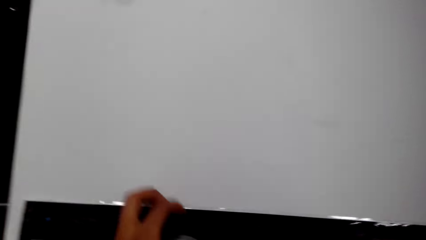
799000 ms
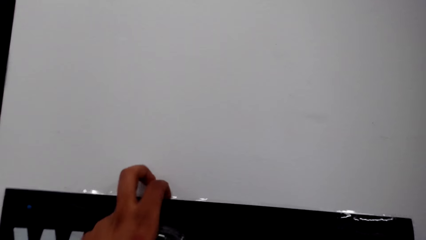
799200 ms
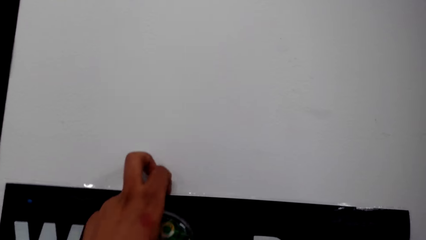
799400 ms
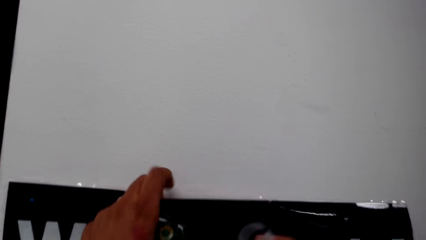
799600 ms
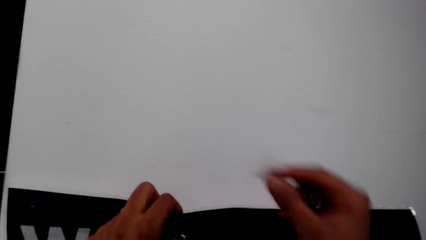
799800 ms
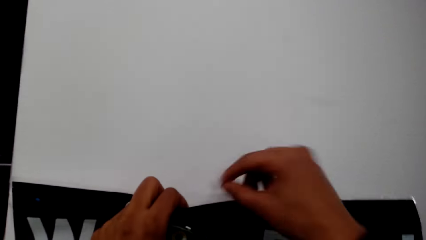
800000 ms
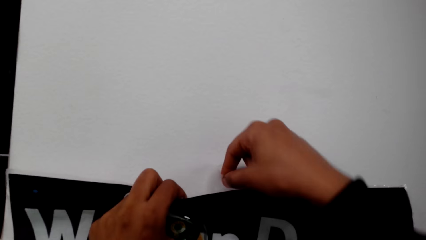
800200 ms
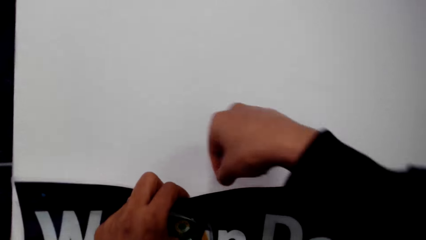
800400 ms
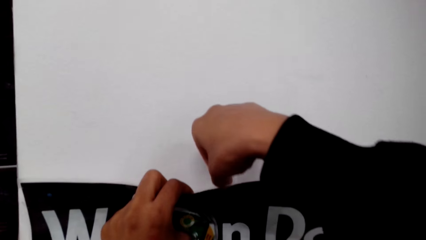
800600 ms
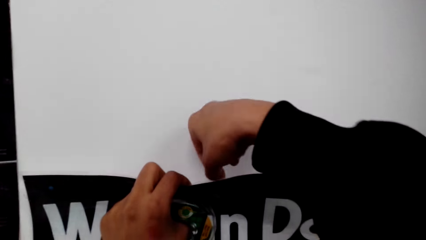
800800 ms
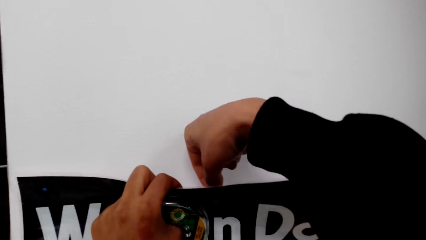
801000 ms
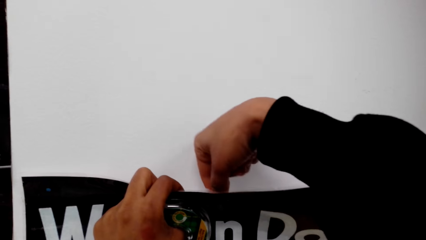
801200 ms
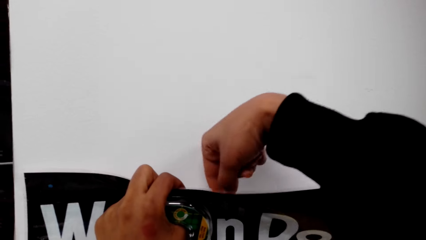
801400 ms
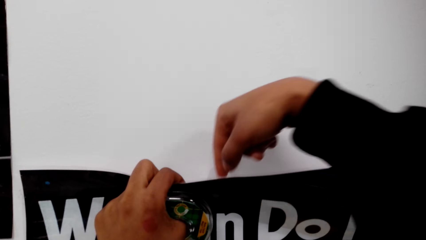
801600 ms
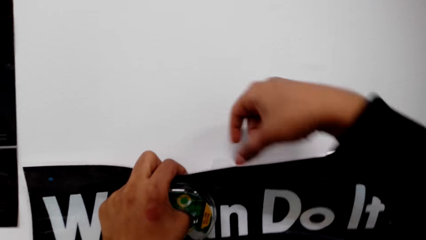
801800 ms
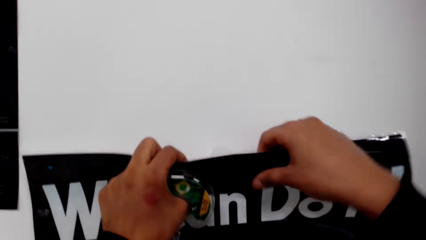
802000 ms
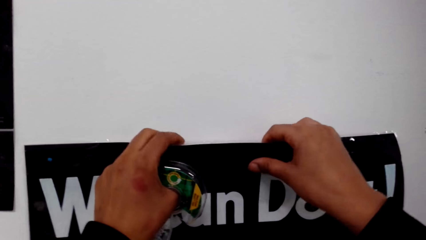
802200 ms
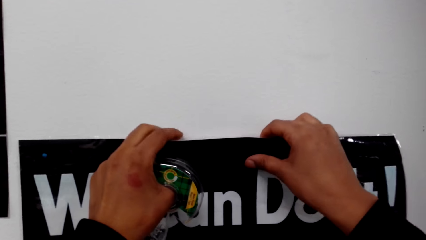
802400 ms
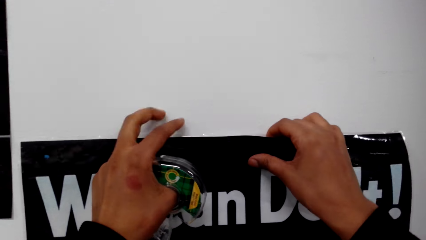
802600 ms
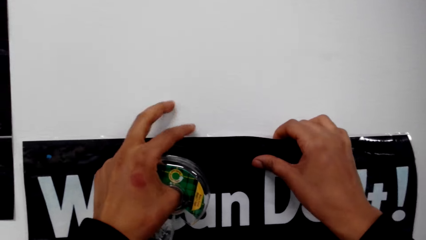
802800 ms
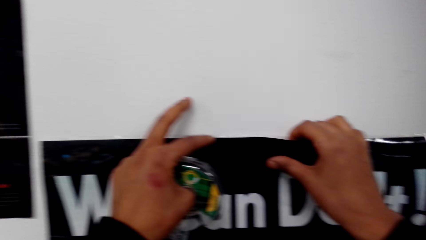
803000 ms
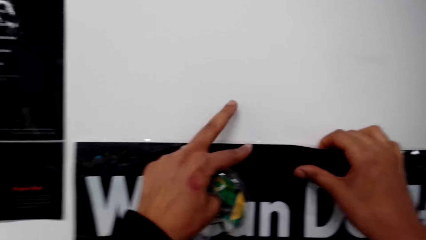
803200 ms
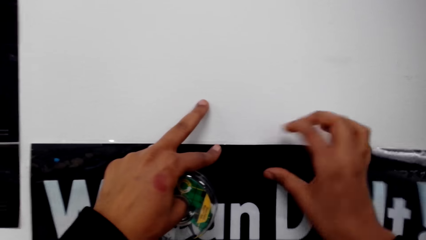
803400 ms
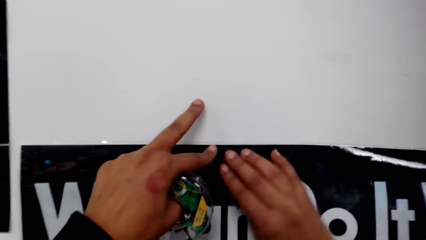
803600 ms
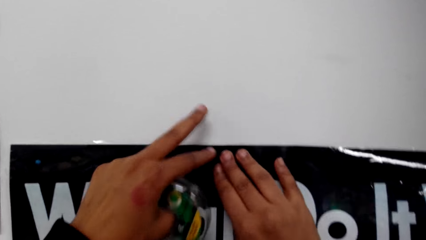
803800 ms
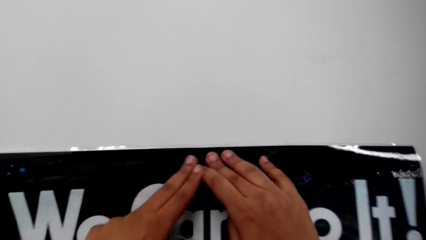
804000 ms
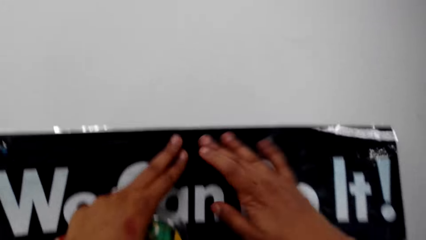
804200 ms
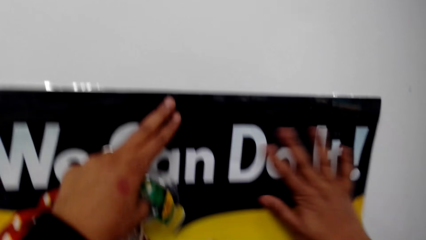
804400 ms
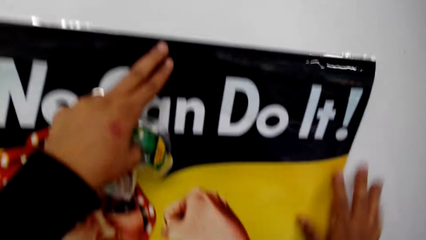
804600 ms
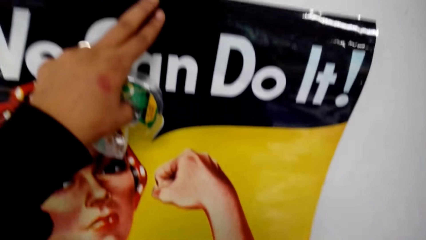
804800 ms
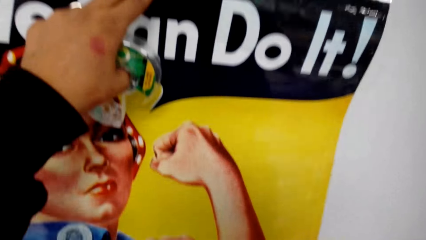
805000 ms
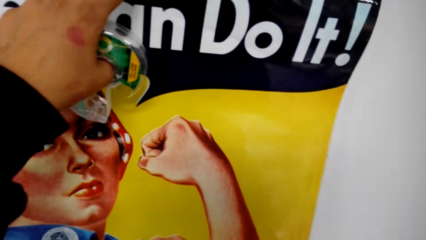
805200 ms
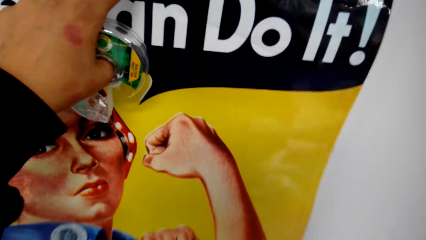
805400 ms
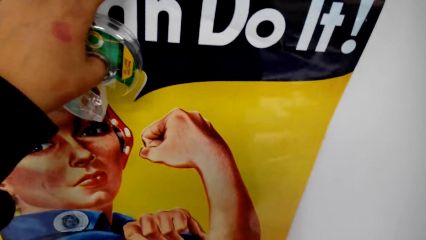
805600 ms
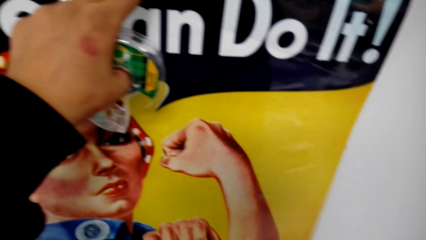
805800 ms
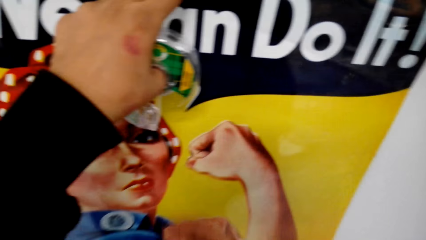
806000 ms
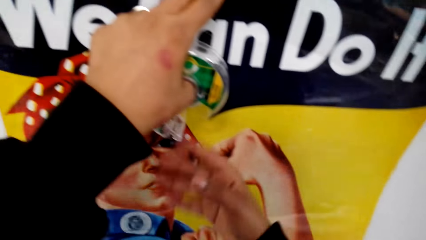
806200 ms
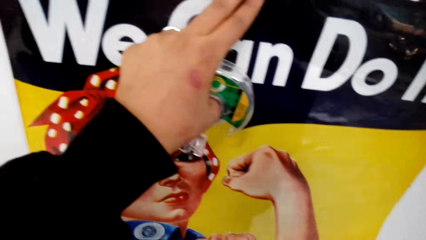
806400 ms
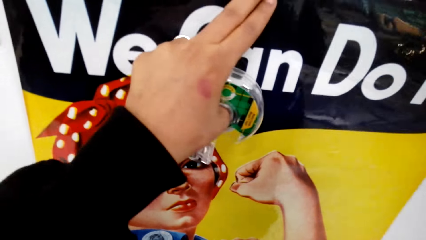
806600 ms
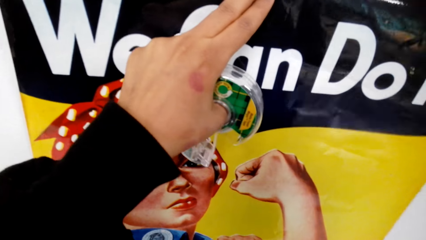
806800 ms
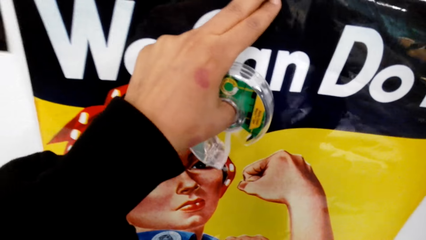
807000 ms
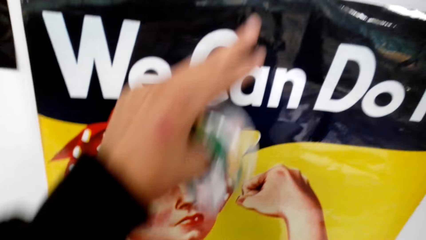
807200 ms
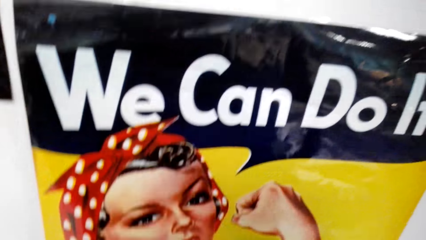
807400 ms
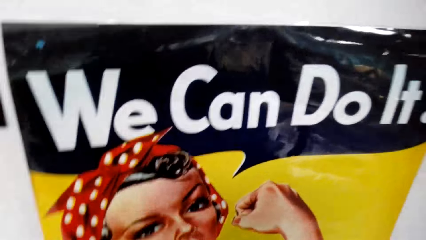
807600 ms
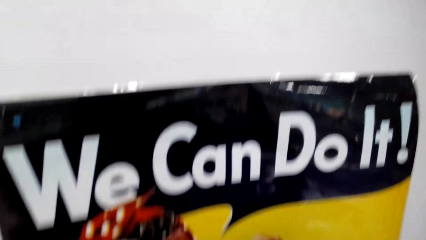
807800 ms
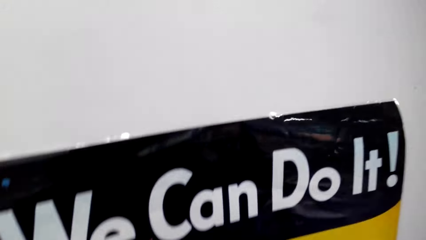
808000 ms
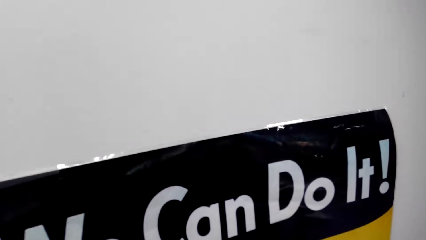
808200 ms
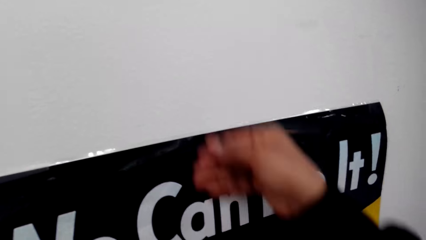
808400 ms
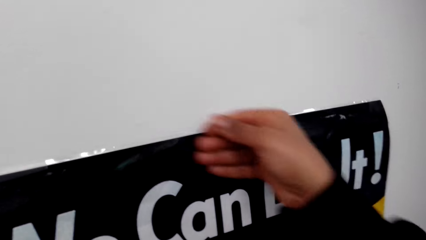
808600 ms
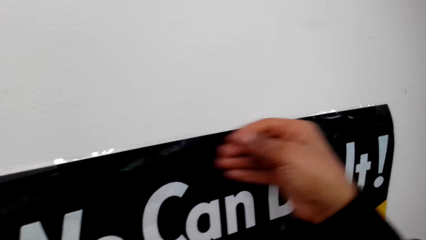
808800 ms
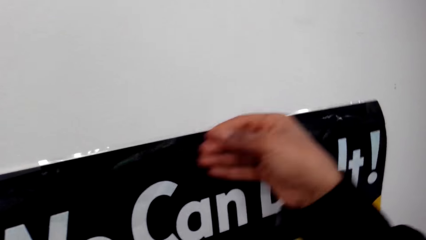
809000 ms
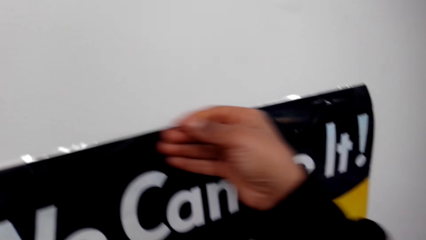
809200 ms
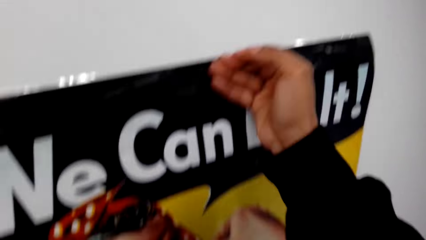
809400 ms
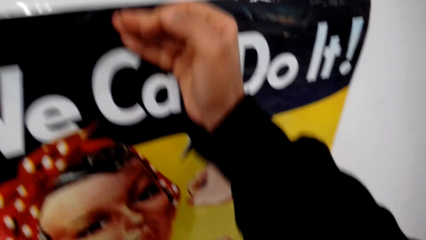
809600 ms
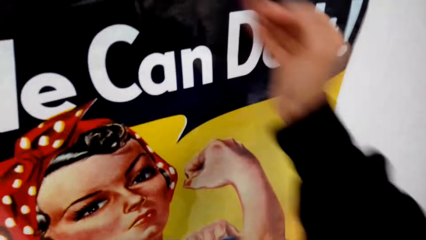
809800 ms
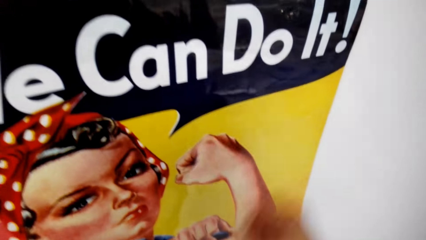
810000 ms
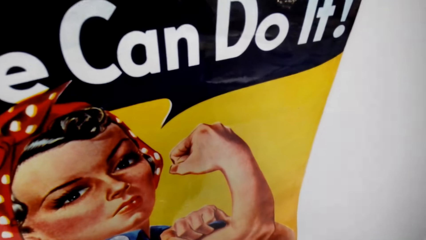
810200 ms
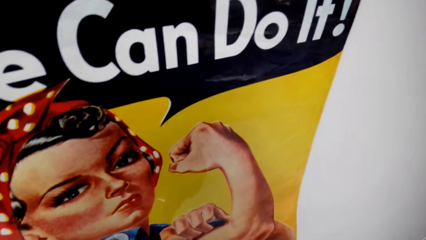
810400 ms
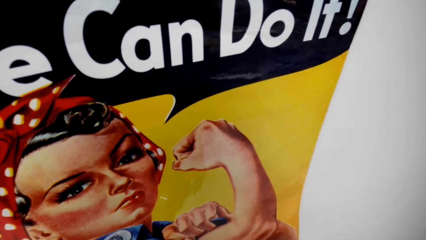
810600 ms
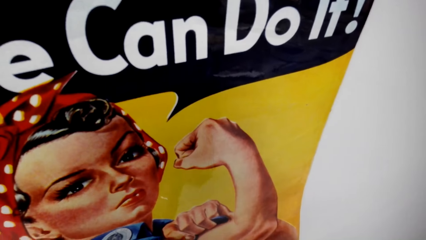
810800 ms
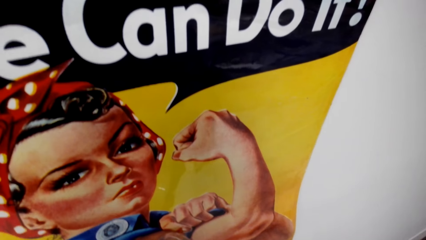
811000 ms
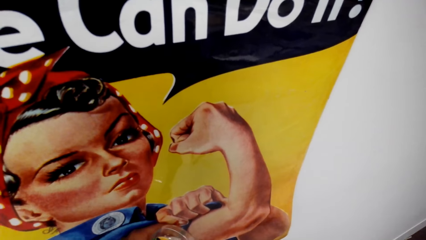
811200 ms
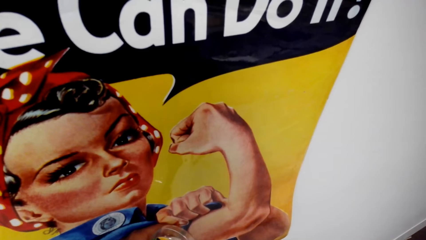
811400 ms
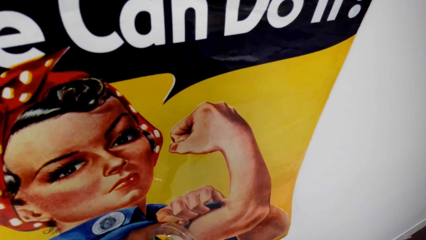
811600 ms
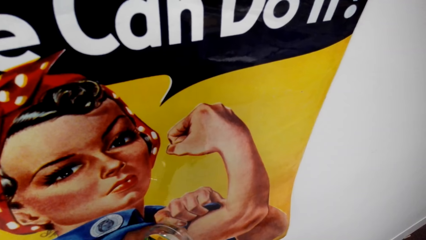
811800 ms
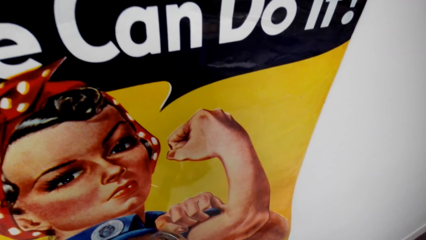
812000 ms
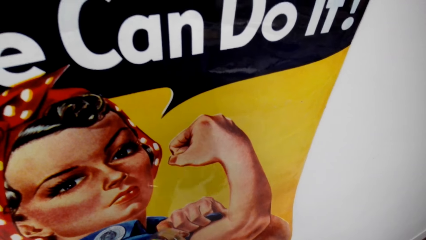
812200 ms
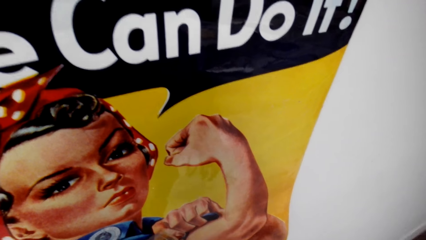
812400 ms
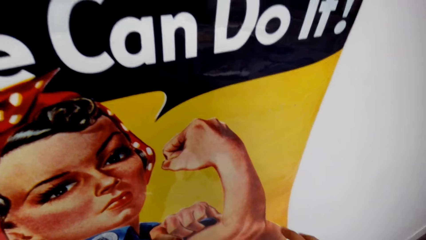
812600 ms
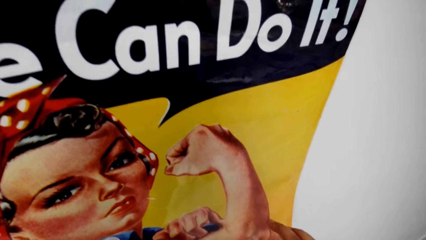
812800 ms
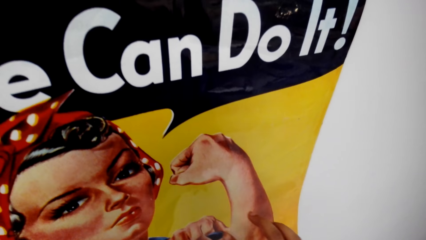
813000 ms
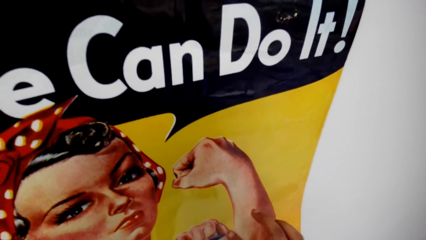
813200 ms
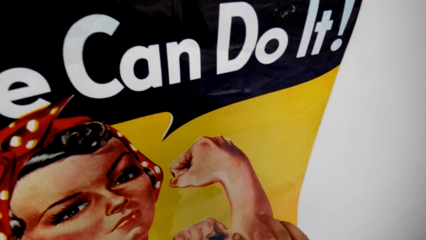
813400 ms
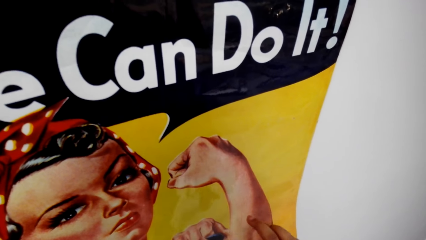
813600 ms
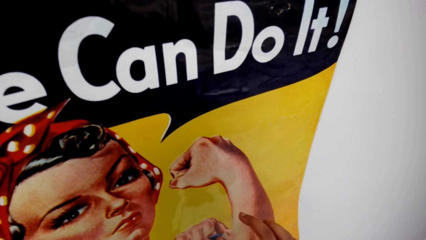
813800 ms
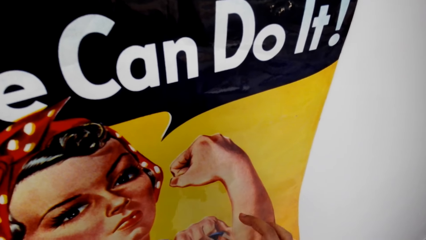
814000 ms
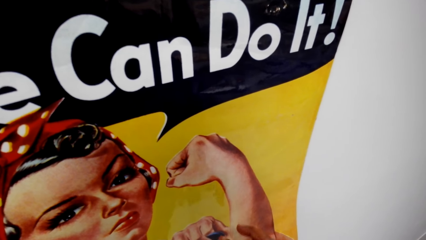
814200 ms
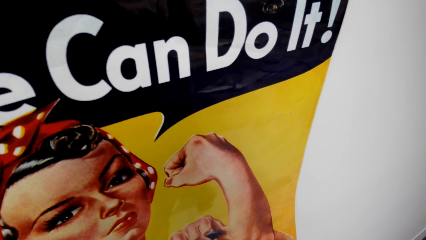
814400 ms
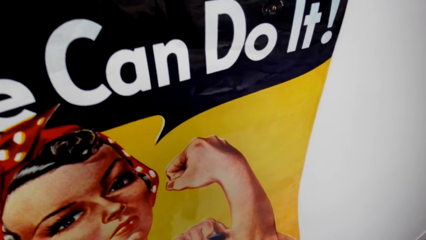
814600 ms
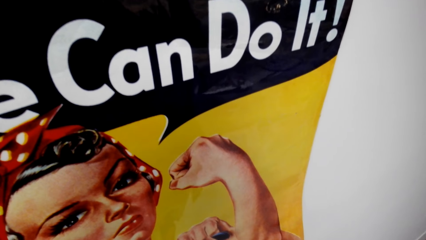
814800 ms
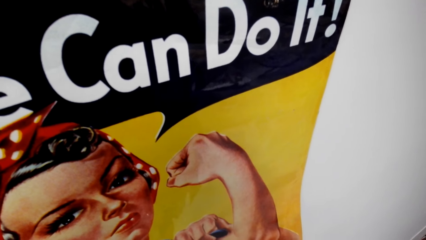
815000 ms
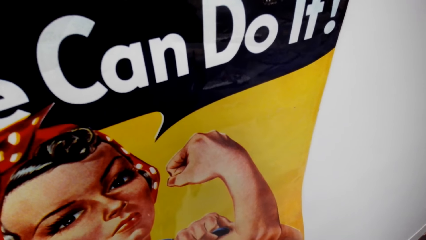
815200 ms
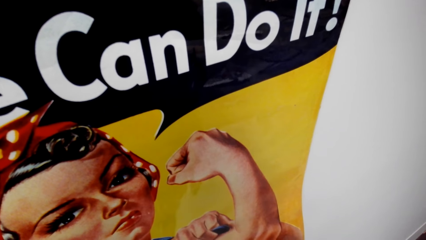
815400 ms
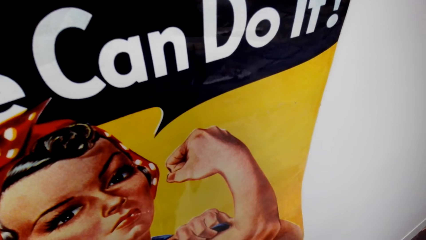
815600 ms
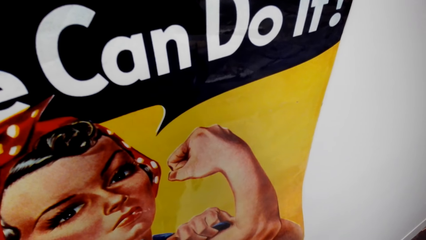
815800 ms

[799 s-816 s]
The camera wearer looks around. They stick the tape to the chart. They stick the chart on the wall. They press the chart onto the wall. They look at the chart. They press the chart onto the wall. They look at the chart.
